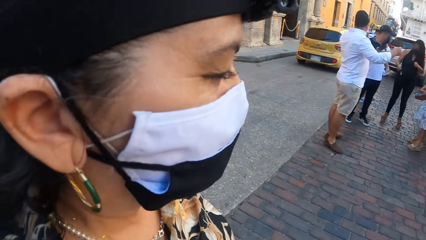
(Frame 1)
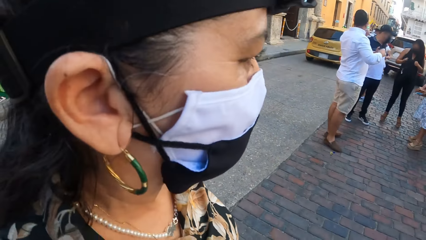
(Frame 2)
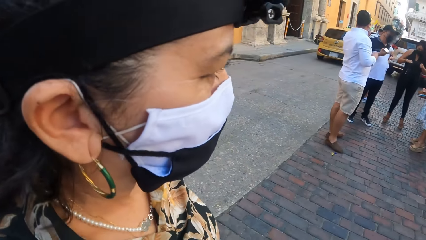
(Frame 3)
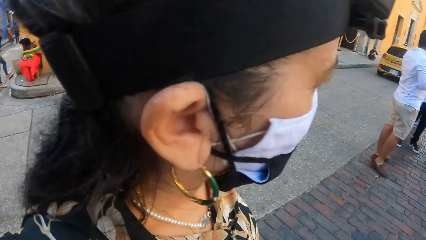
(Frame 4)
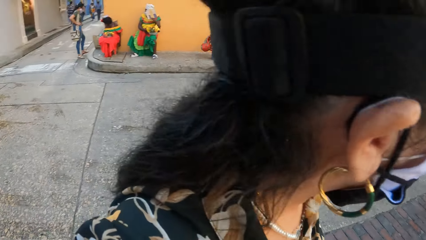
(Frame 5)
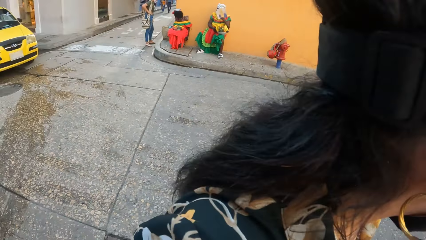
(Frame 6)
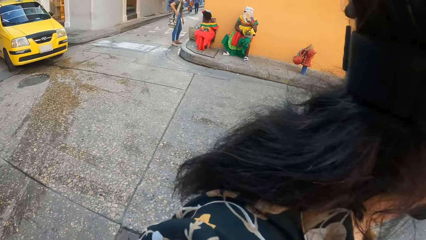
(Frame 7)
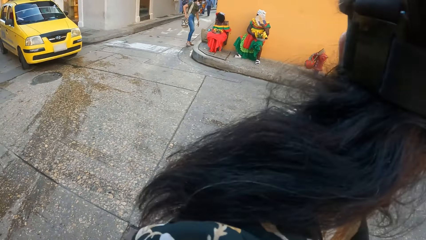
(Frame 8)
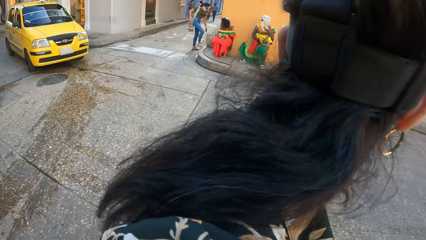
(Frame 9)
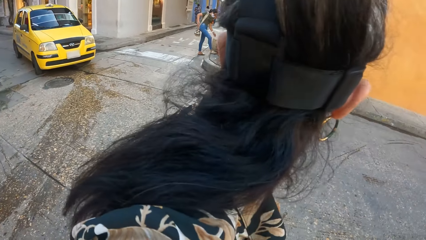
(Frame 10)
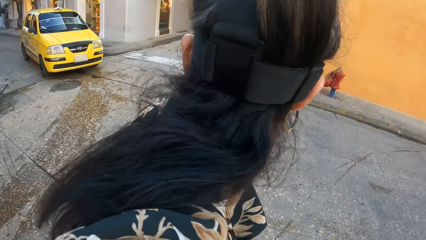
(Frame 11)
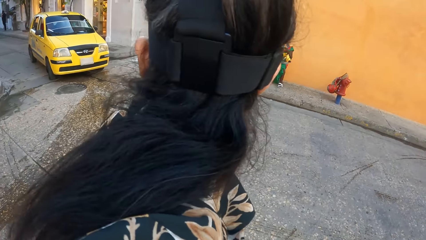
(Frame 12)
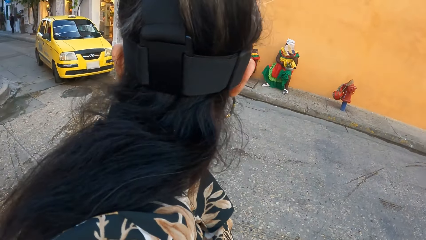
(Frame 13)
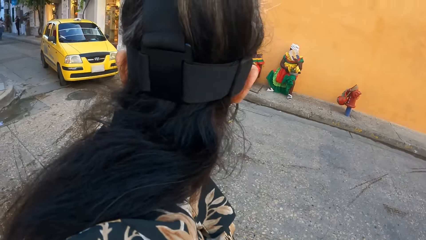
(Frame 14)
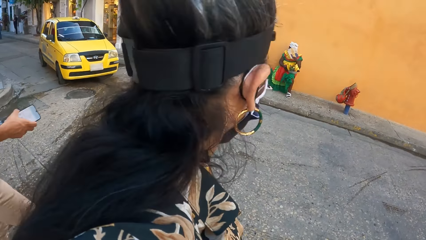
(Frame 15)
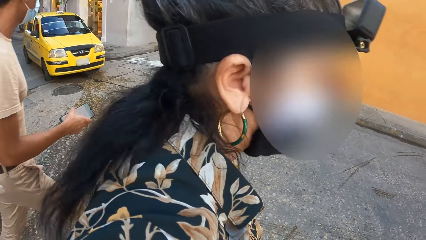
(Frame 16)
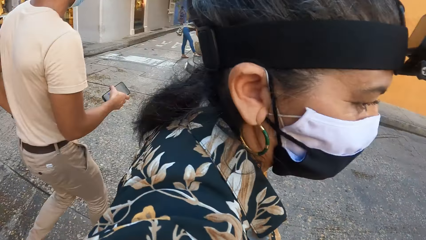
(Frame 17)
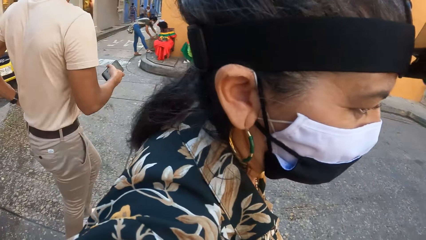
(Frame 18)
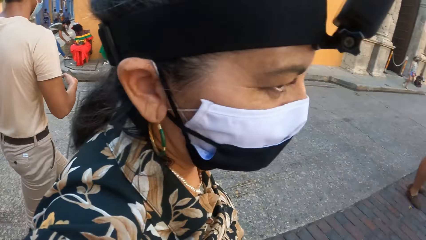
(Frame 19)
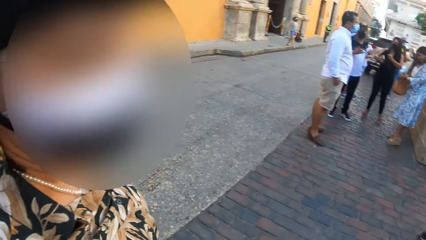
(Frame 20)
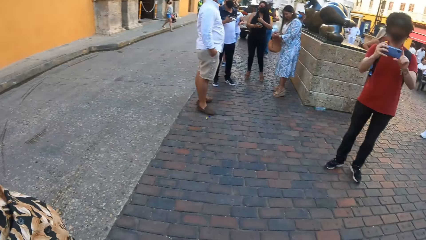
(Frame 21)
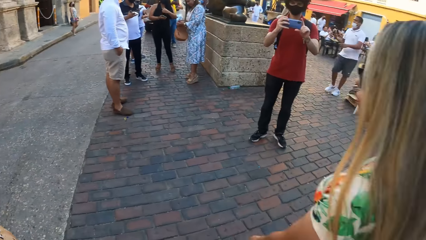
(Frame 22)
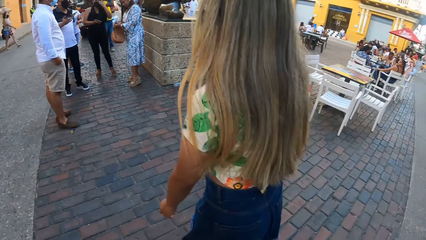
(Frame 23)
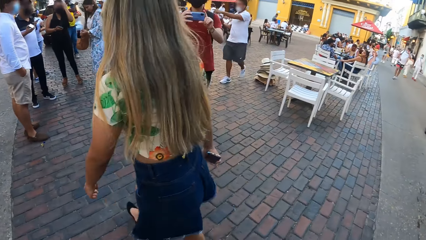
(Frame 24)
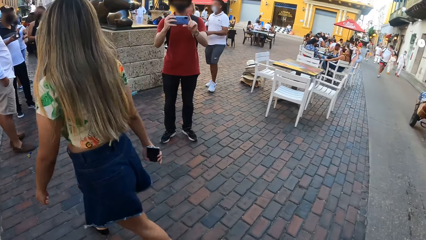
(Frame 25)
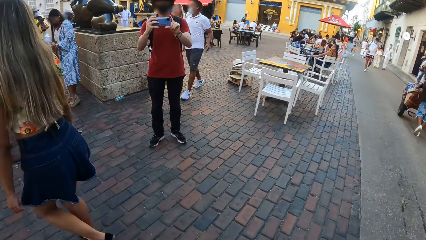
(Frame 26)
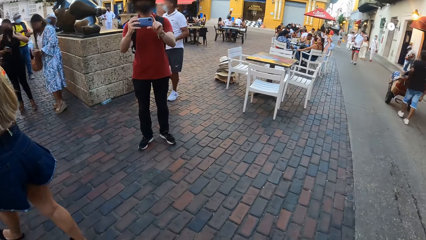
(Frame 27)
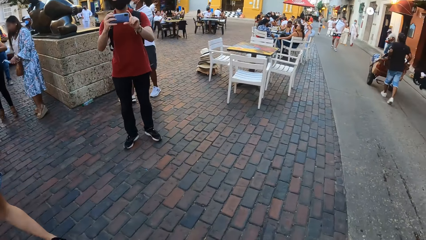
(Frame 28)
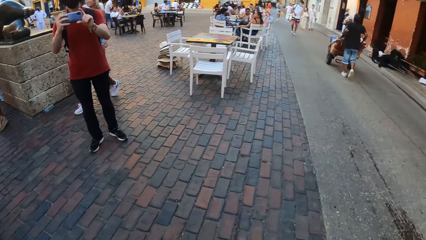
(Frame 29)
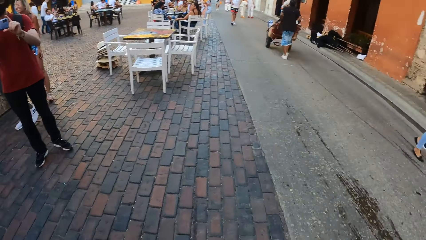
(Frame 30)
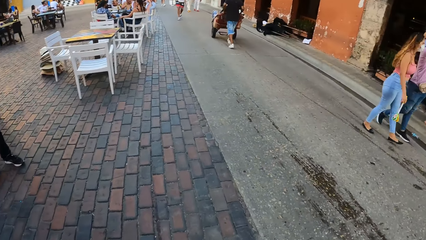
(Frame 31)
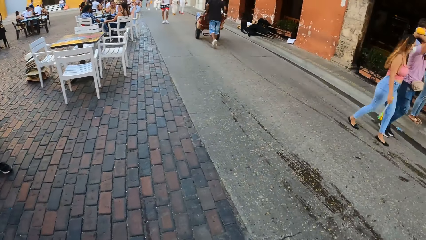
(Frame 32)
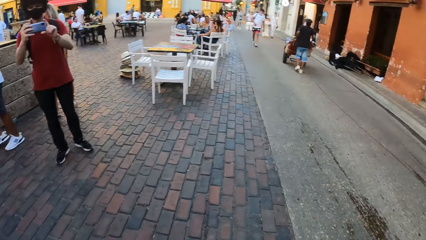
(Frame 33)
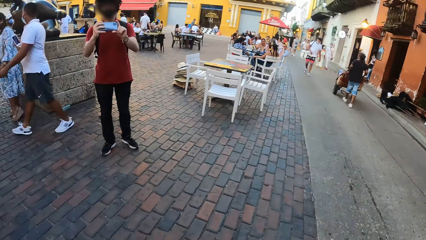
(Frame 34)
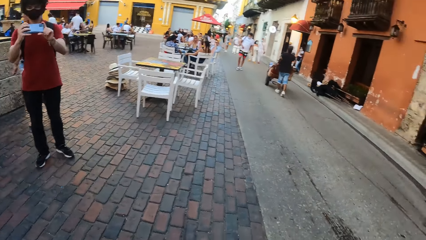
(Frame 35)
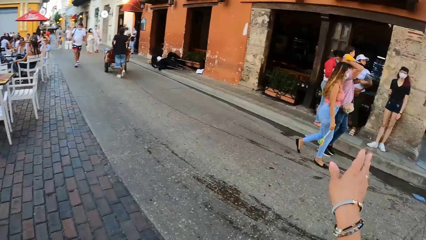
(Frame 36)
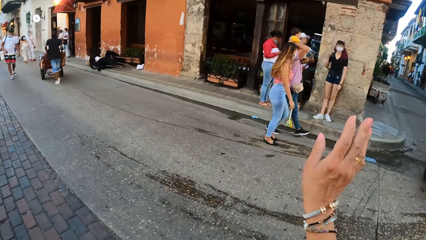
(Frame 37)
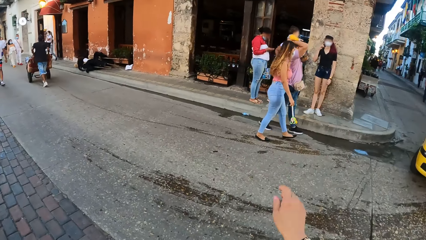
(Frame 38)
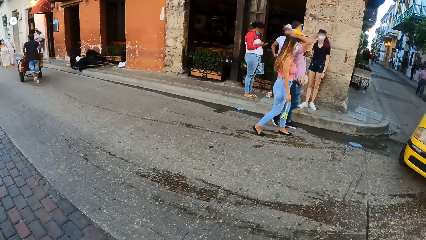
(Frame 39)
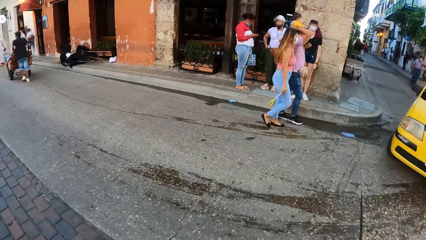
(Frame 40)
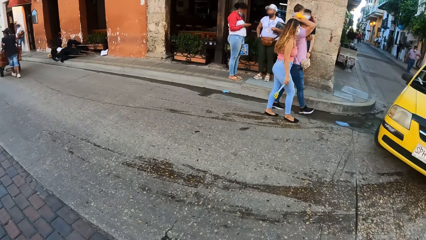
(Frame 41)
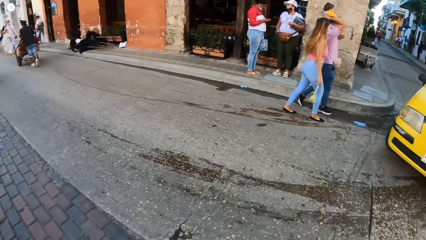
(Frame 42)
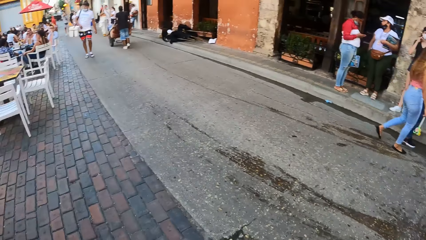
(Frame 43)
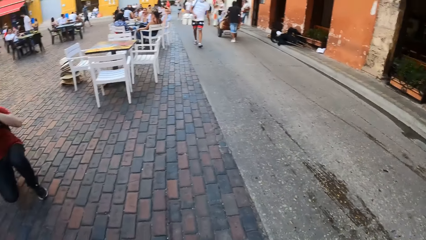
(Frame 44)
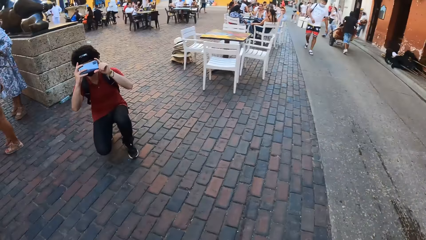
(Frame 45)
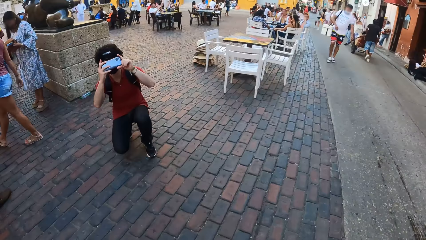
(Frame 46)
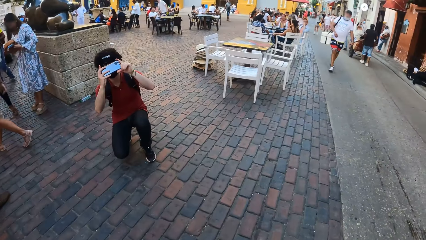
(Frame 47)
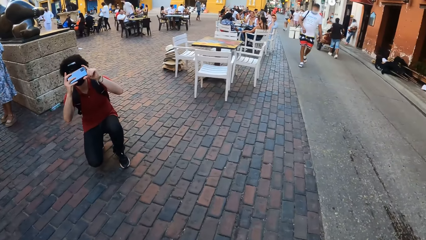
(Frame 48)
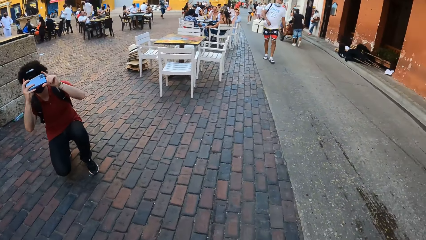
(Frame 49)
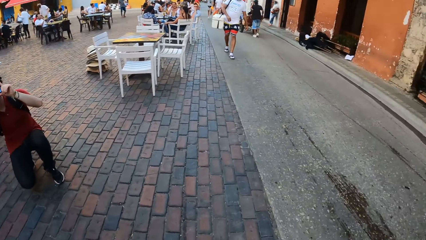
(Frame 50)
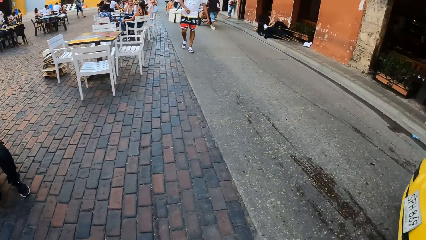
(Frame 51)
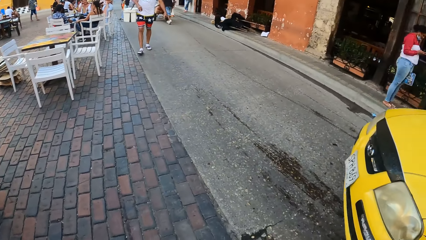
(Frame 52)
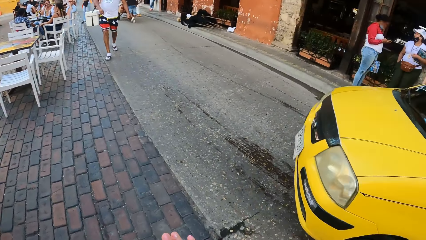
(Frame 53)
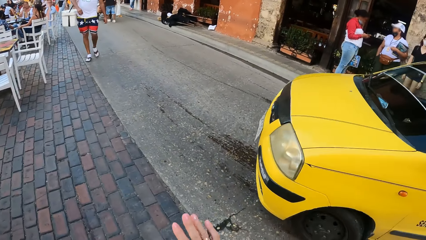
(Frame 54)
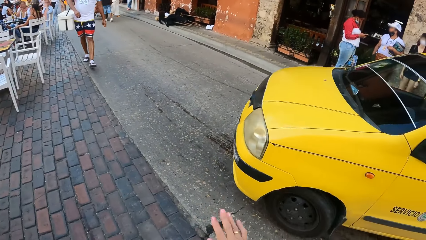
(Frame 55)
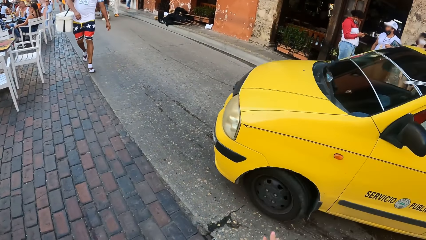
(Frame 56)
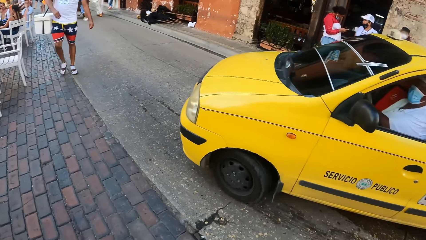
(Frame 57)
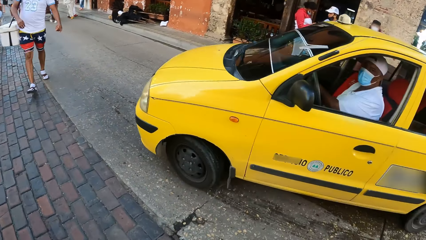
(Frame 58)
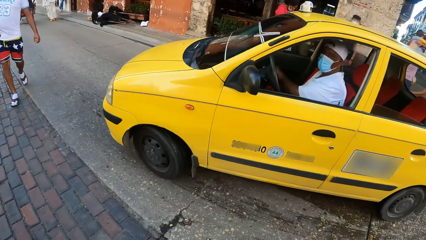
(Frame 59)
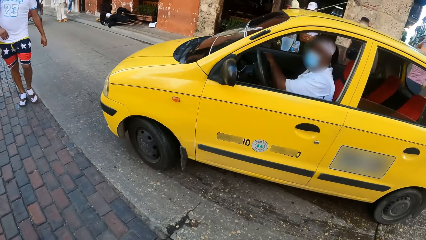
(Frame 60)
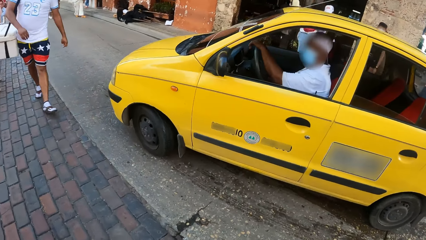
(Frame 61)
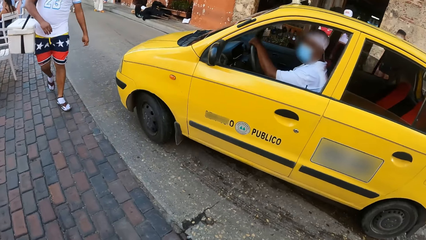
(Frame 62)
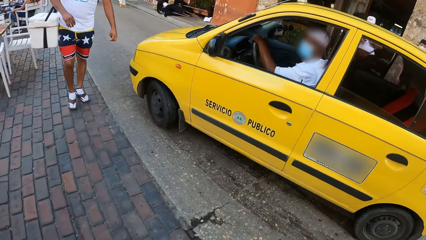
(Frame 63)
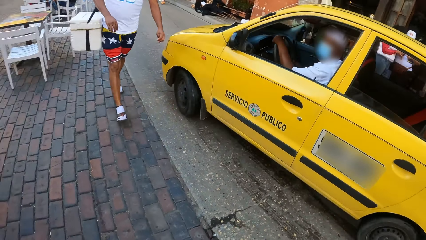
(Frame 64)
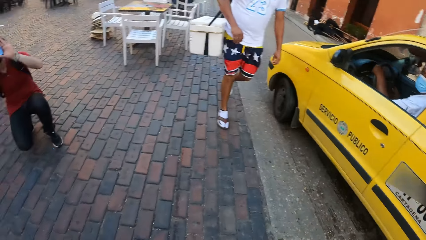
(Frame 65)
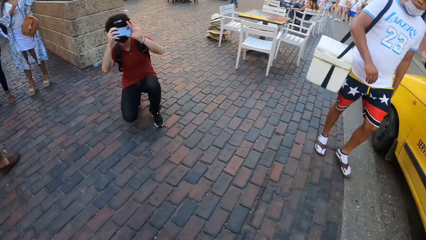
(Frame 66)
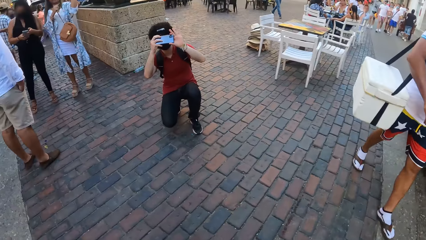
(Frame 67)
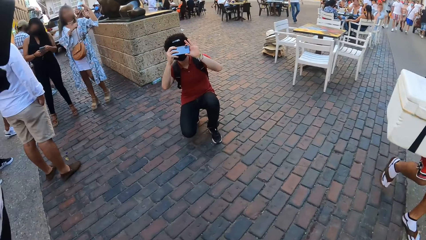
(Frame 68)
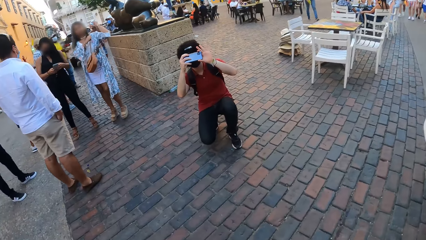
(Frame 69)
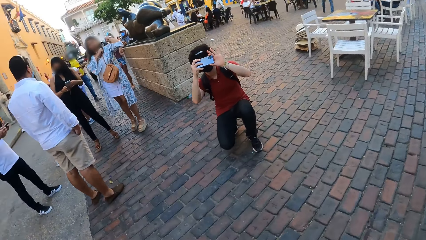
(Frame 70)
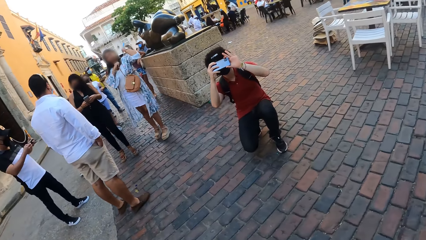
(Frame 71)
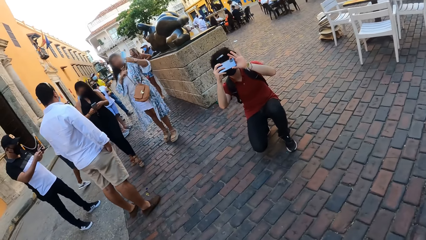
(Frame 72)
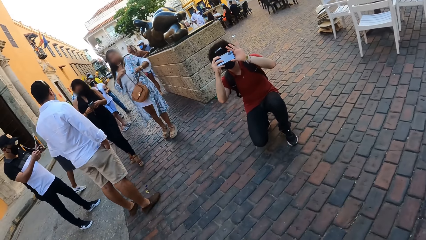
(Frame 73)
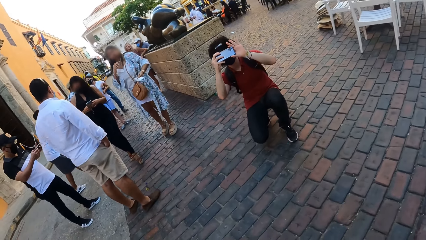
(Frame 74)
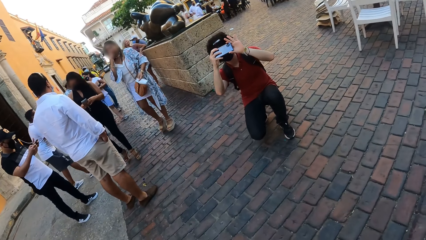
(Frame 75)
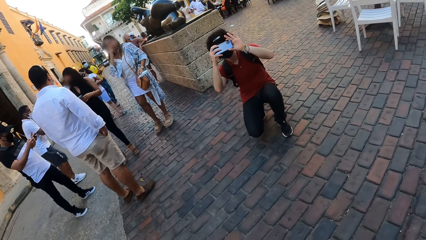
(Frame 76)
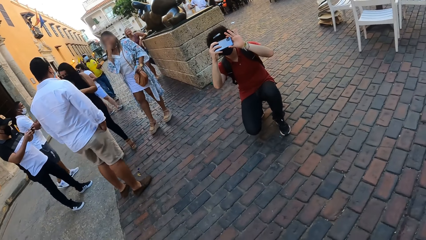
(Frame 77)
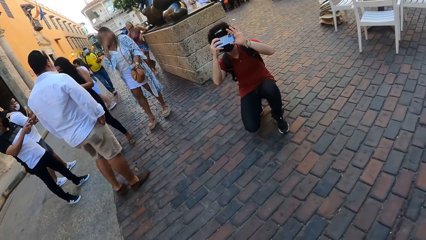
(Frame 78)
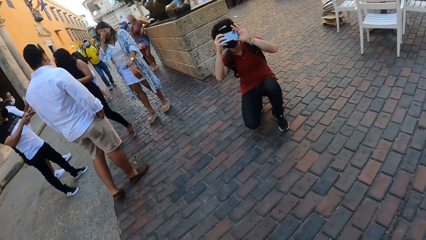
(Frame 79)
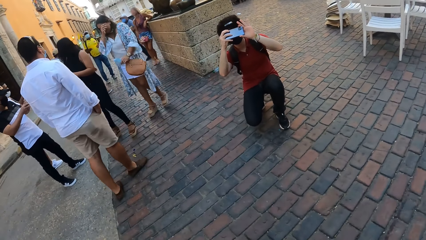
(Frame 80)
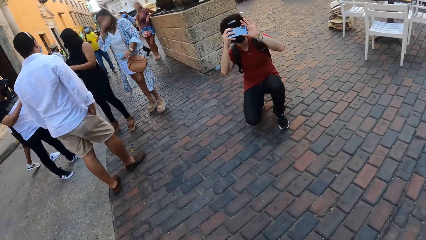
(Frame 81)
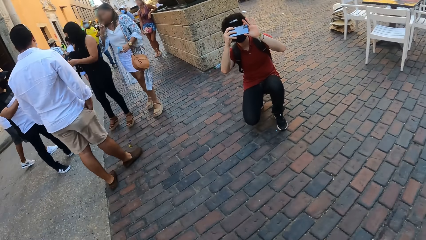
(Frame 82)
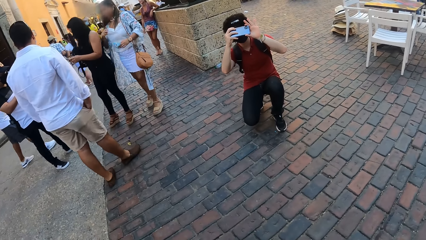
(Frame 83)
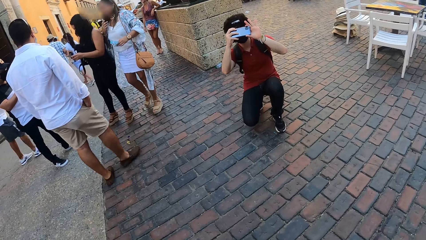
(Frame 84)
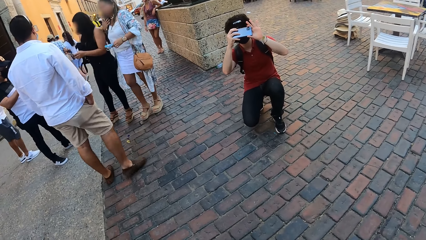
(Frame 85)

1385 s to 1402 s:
A lady looks around the road. A man stands in front of the camera wearer. Another lady walks past the camera wearer on the pavement. The man takes photos of the camera wearer and the first lady. The camera wearer looks around the road. She makes gestures by hand. The man squats on the pavement and takes photos with the phone. The camera wearer moves her hand. She looks around the road.
